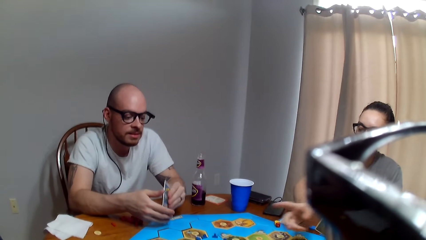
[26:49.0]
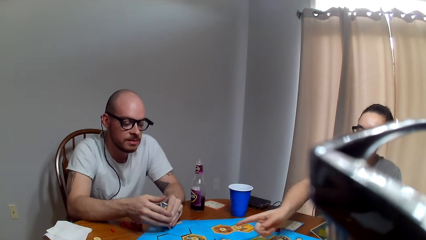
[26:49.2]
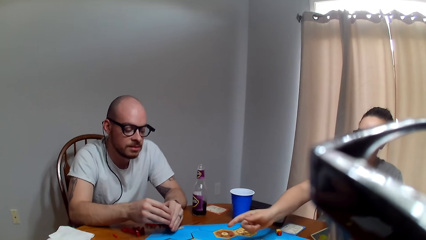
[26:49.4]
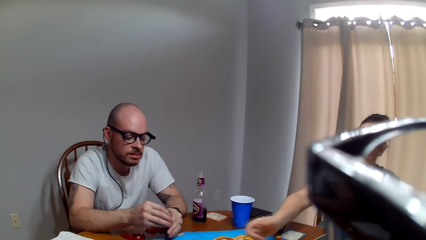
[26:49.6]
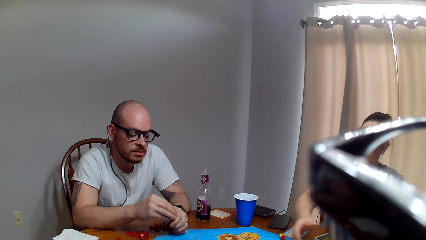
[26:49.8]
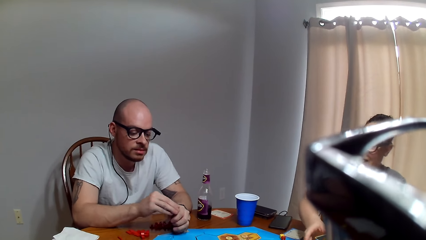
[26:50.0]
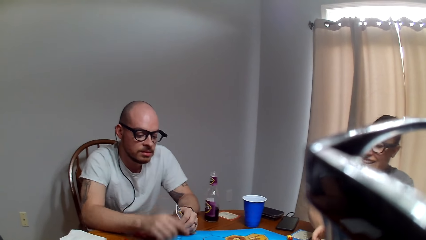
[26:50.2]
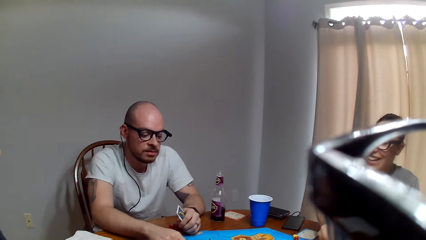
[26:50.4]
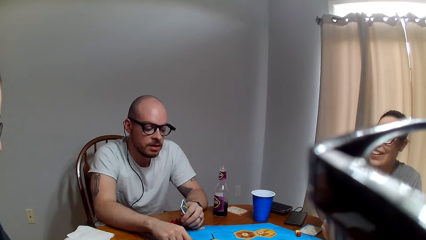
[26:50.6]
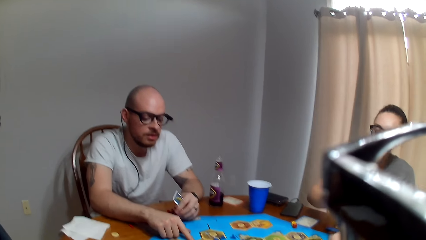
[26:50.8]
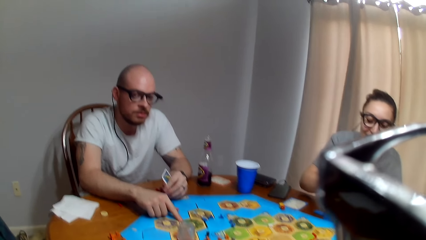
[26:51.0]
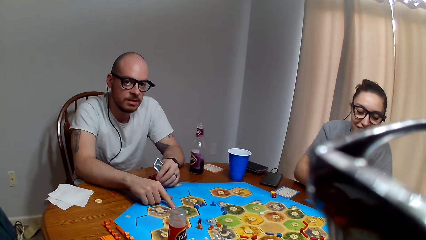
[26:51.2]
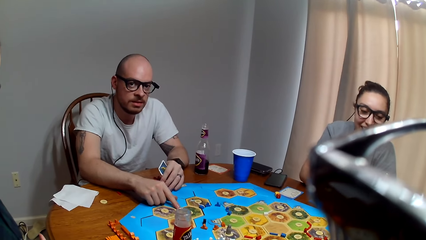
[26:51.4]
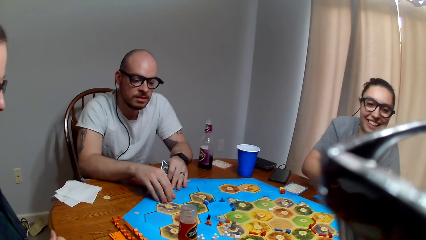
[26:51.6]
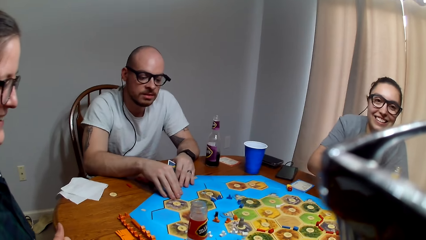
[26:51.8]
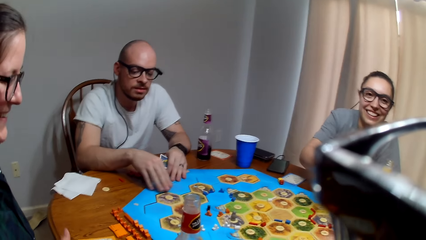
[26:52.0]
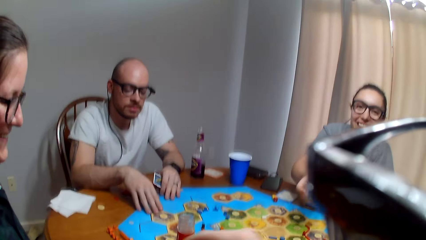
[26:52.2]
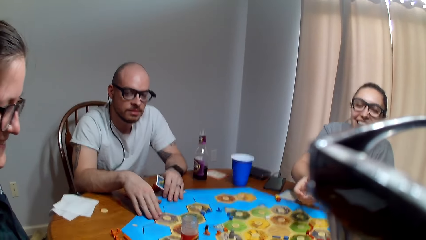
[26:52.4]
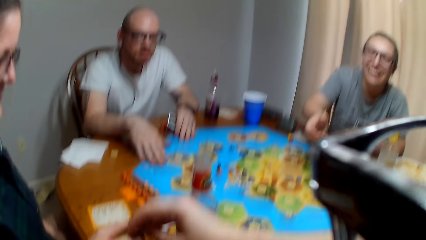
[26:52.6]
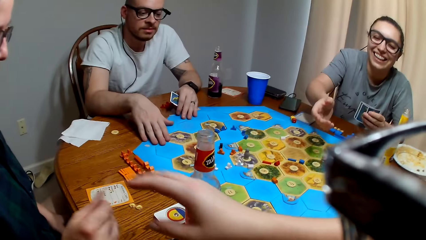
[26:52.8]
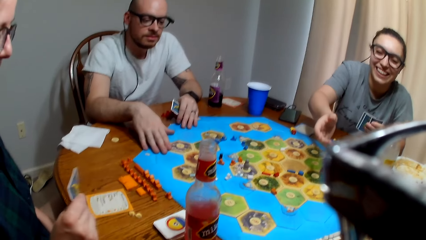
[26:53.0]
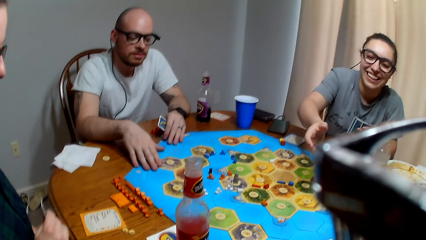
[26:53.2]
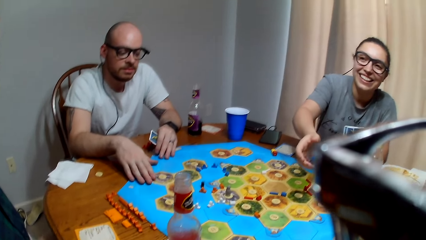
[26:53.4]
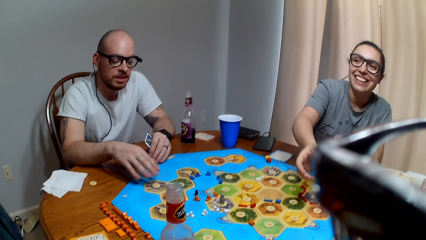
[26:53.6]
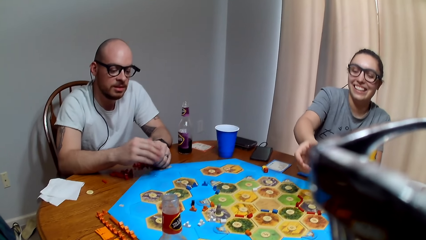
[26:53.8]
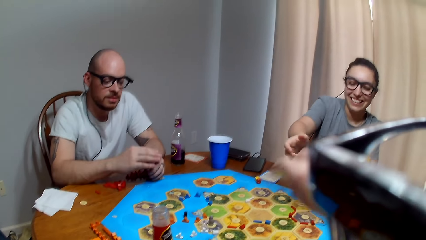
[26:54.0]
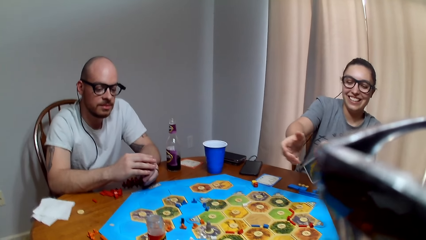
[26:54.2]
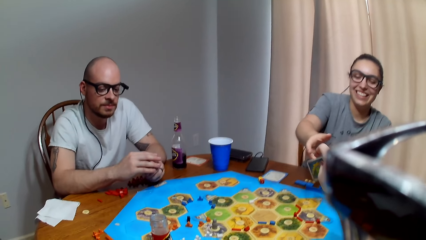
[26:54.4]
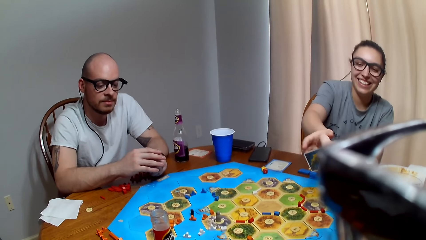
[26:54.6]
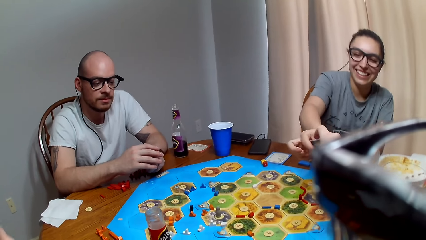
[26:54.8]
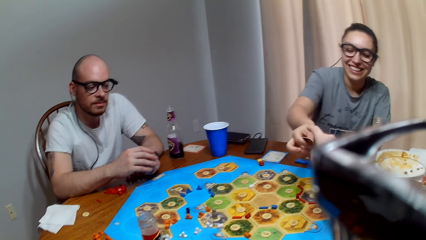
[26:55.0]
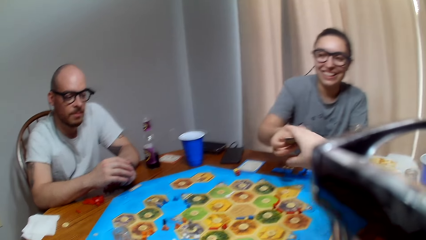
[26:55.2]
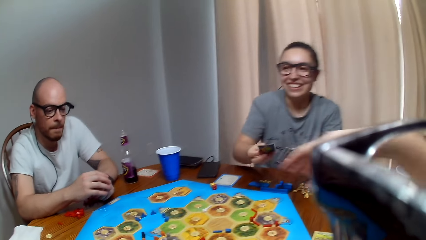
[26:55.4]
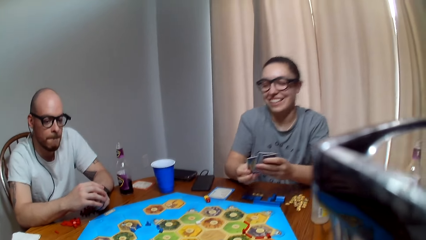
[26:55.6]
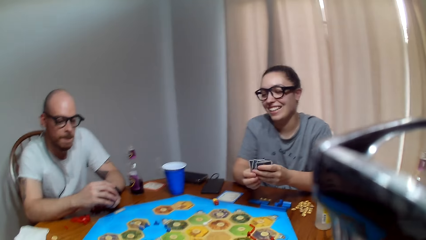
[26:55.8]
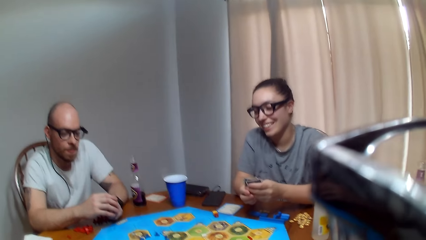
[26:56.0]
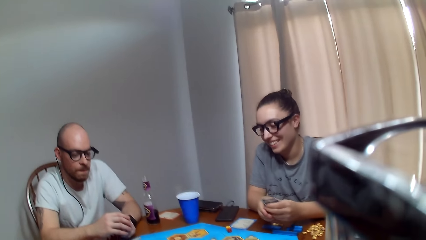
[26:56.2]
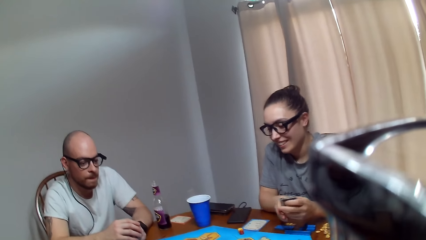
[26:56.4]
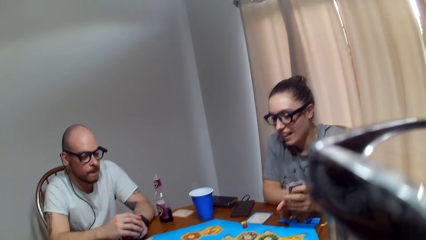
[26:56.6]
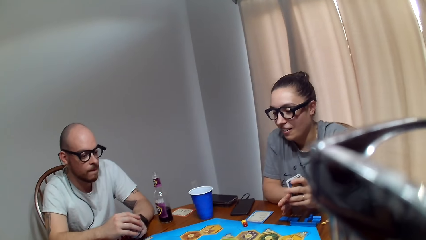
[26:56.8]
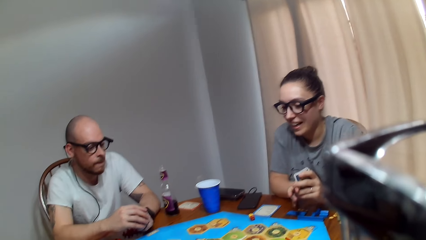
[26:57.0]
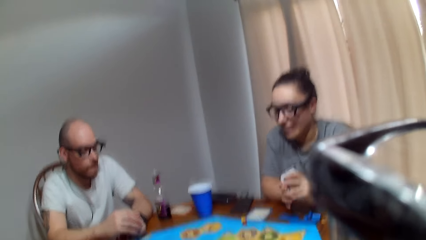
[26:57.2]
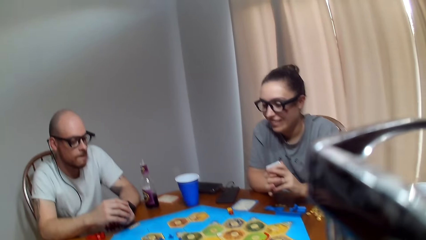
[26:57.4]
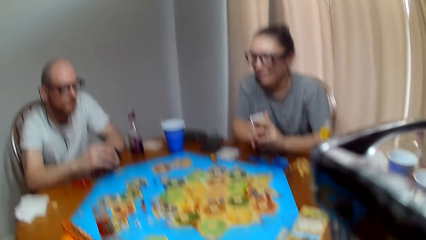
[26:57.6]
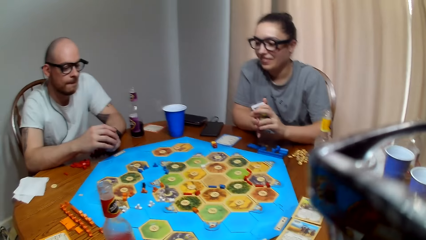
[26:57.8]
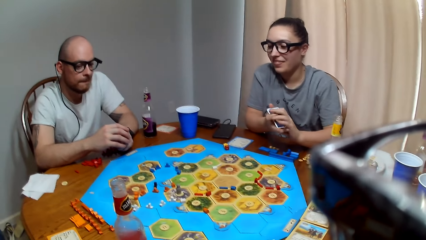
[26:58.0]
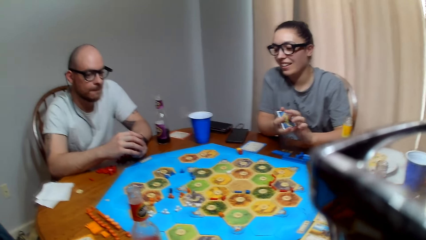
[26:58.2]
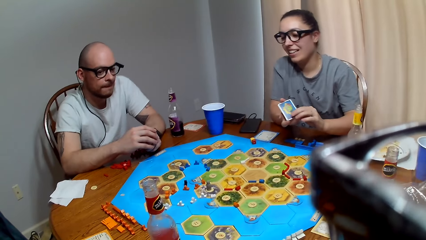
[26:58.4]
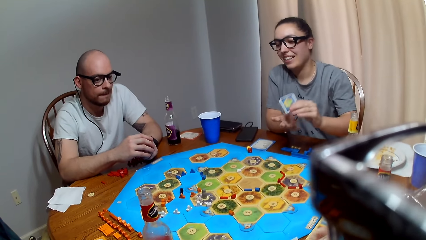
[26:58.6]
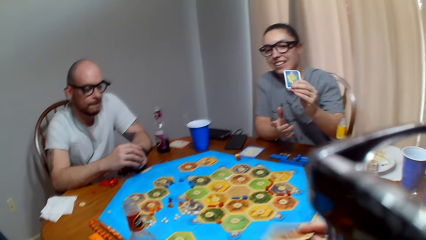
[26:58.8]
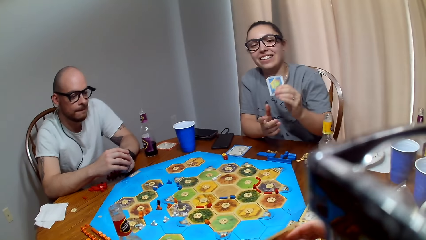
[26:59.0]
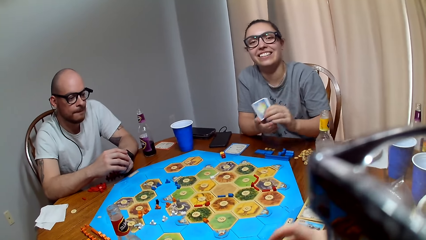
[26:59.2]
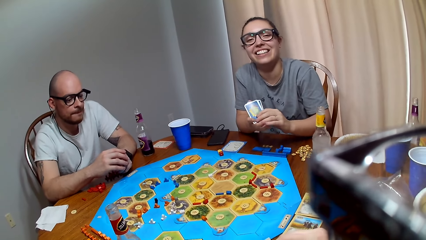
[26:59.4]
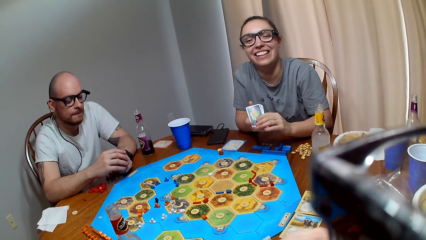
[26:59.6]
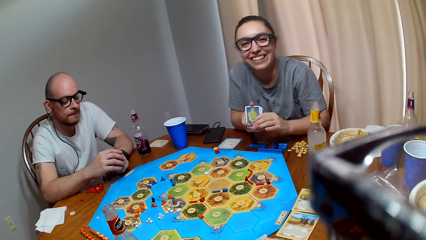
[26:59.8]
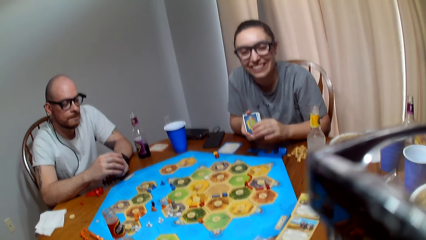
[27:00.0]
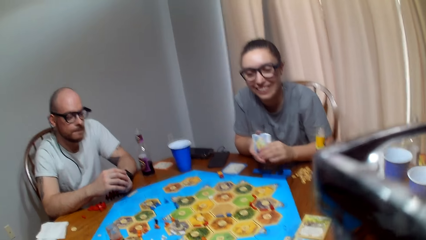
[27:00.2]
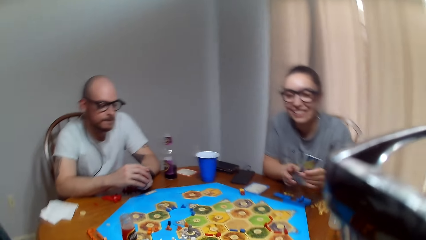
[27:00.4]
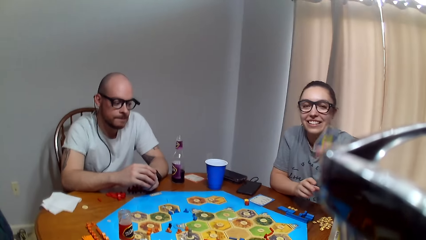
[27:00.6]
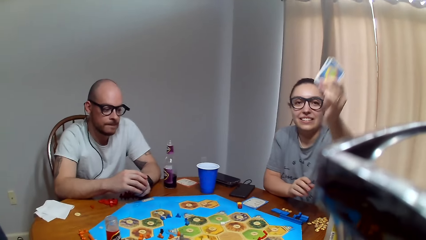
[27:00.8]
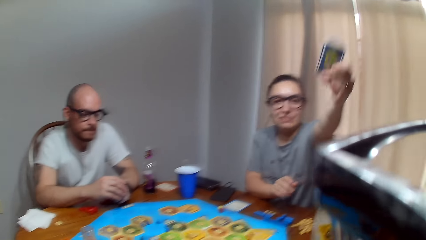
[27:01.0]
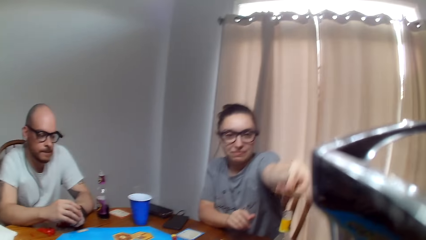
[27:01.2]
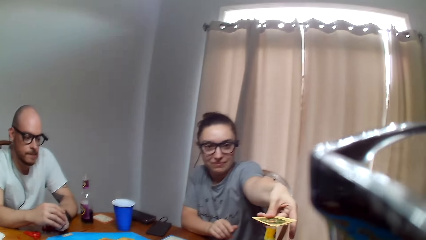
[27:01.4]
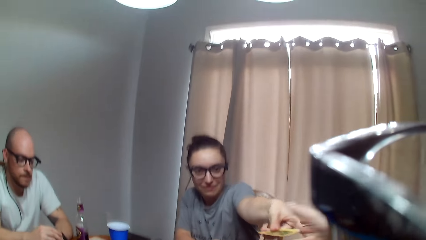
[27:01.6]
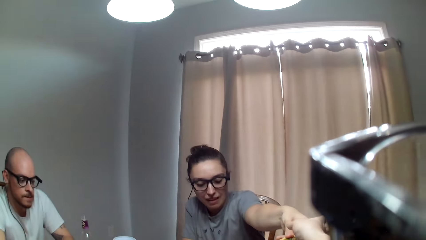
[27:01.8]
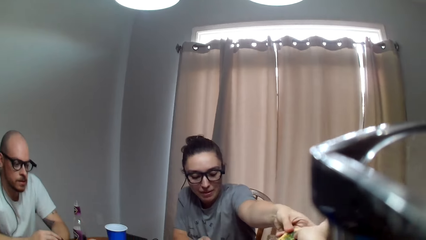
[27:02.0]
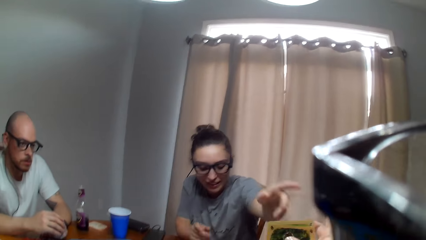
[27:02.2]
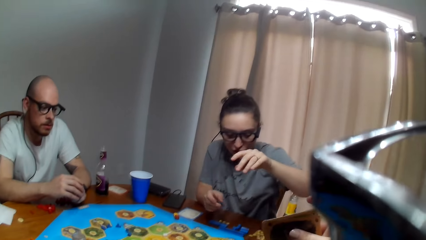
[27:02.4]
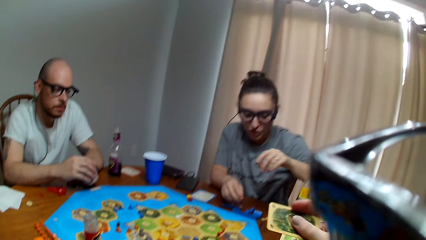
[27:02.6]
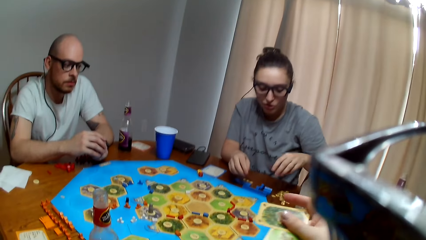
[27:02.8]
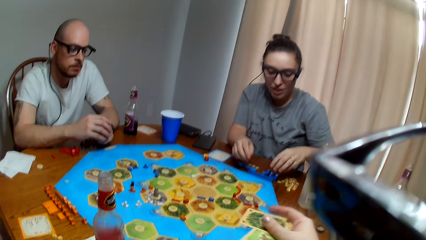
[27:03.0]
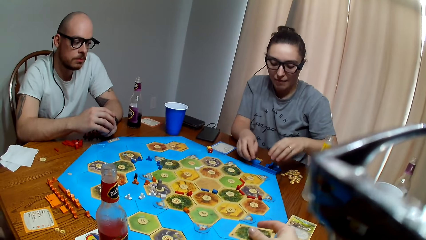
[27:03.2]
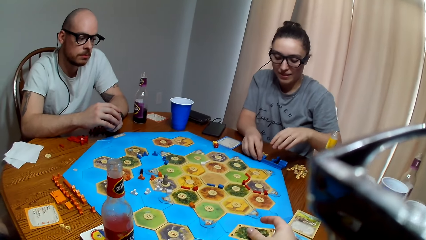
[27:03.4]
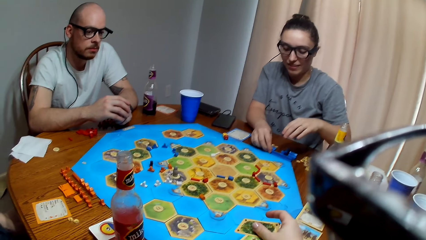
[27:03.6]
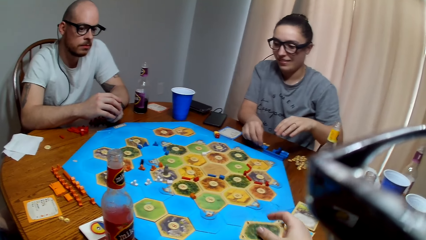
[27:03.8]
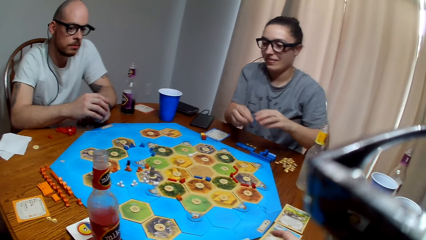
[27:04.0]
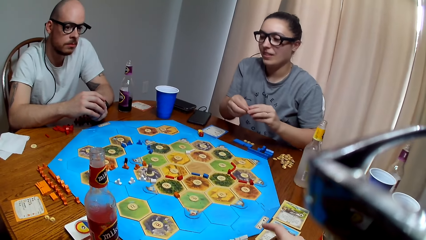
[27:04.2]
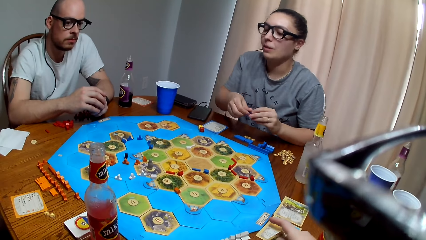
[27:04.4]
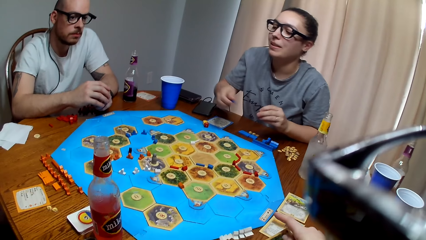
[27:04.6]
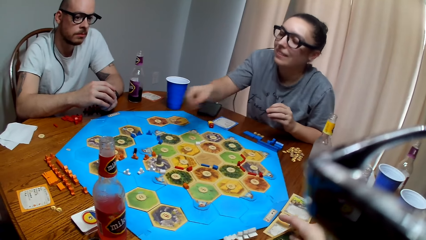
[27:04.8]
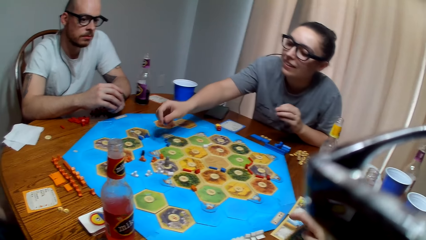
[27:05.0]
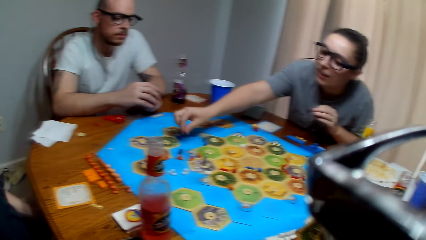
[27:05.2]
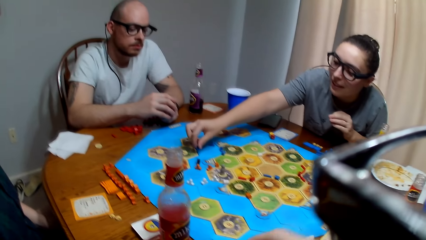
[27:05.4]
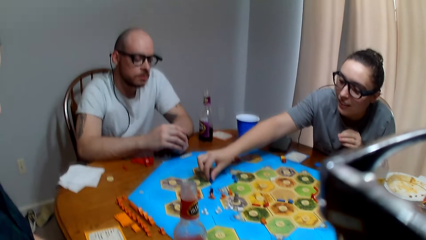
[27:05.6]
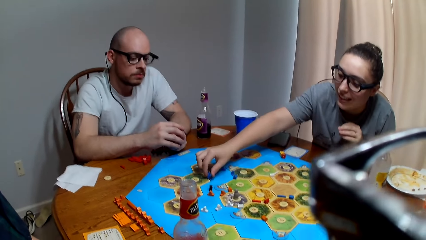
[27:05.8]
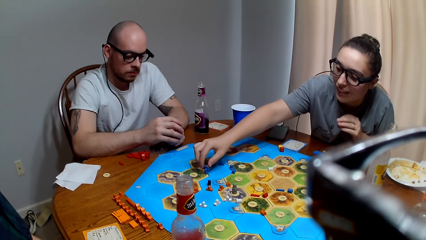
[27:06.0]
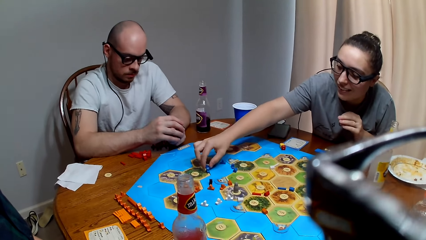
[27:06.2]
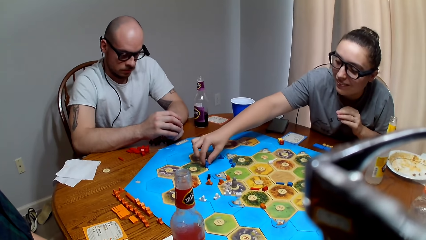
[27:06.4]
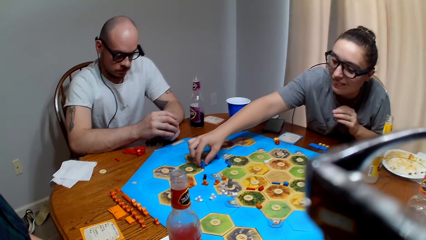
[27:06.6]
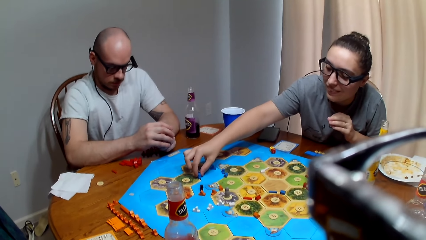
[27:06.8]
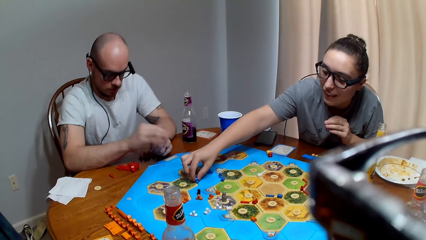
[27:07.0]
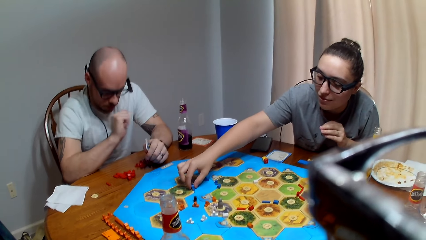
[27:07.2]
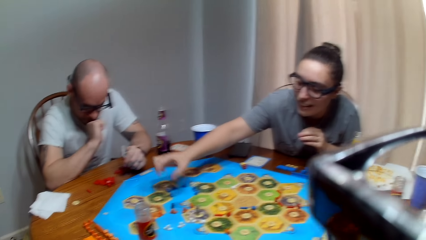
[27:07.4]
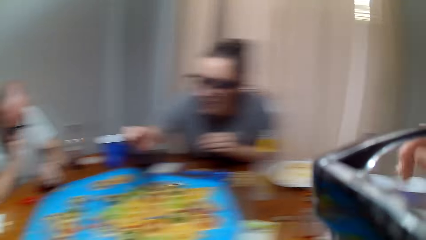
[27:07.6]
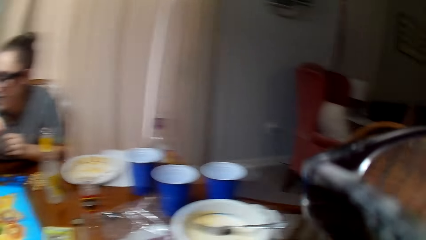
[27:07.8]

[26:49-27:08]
A woman responds to the camera wearer. The woman picks up the card from the camera wearer and talks to the camera wearer. A man touches the board. The camera wearer hands out a card to another woman. They speak to the first woman. They give the first woman a card. The first woman picks up a card from the camera wearer, puts the cards together, and responds to the camera wearer. The camera wearer speaks to the first woman. The first woman hands out the cards to the camera wearer. The camera wearer picks up some cards from the first woman. The first woman speaks to the camera wearer, picks up a peg, and places the peg on the board.
